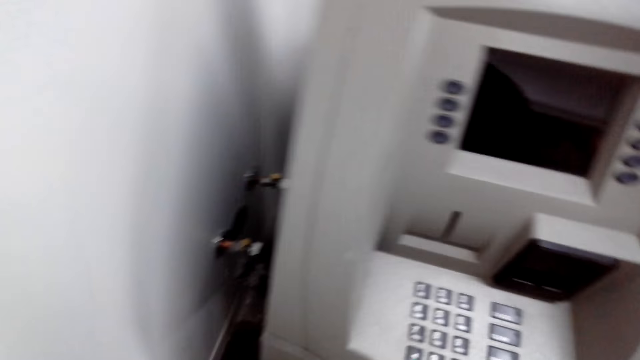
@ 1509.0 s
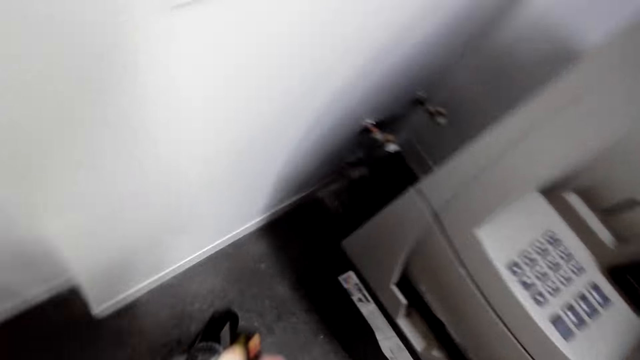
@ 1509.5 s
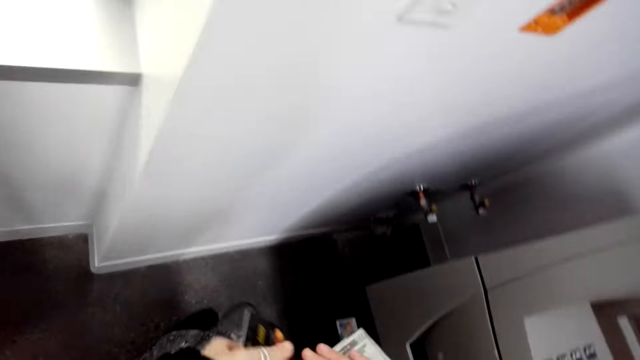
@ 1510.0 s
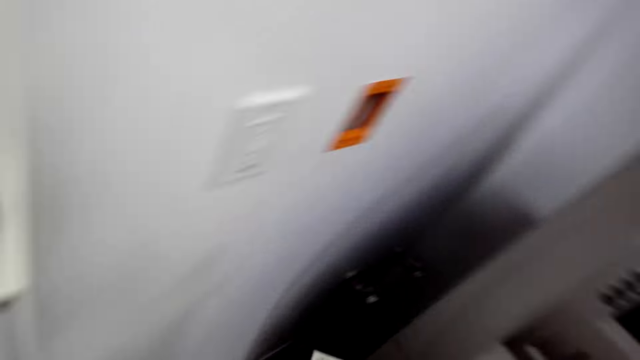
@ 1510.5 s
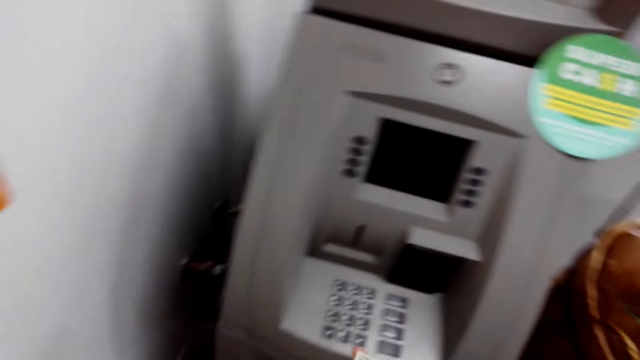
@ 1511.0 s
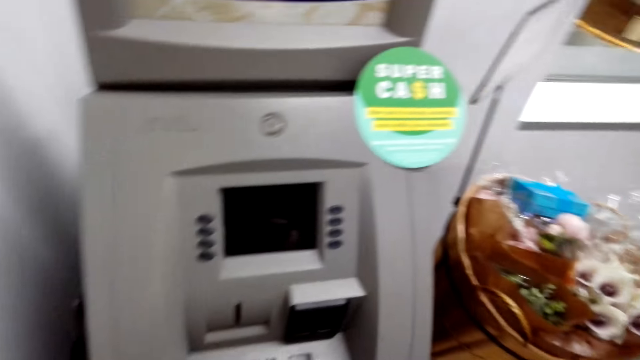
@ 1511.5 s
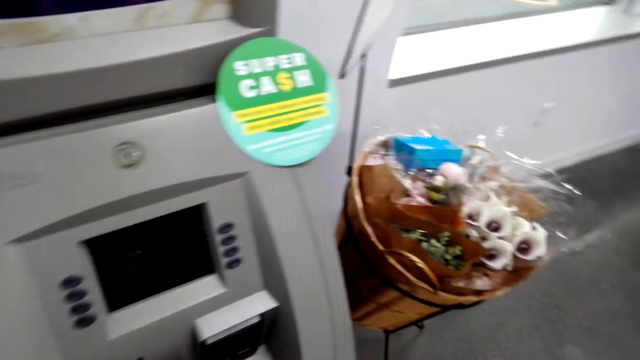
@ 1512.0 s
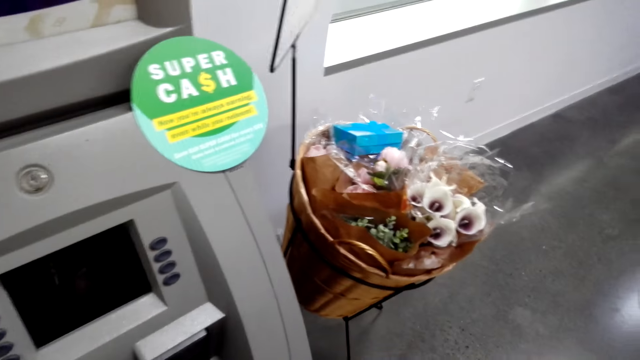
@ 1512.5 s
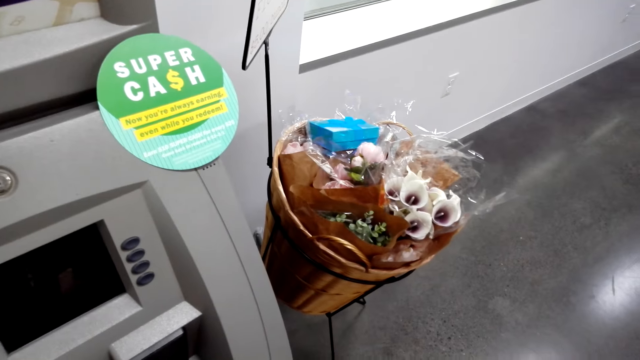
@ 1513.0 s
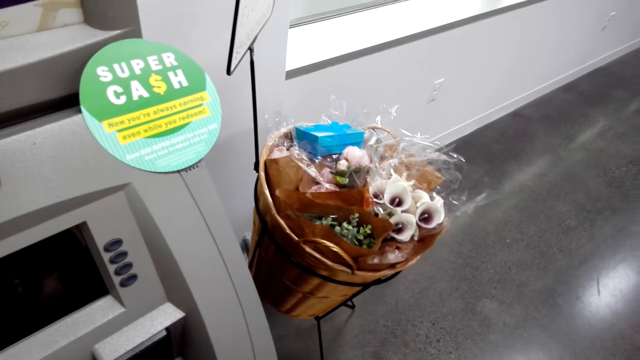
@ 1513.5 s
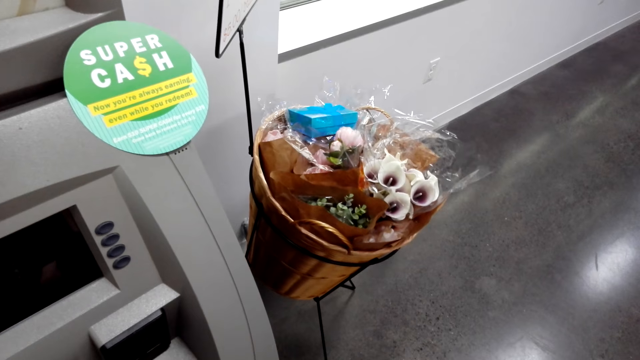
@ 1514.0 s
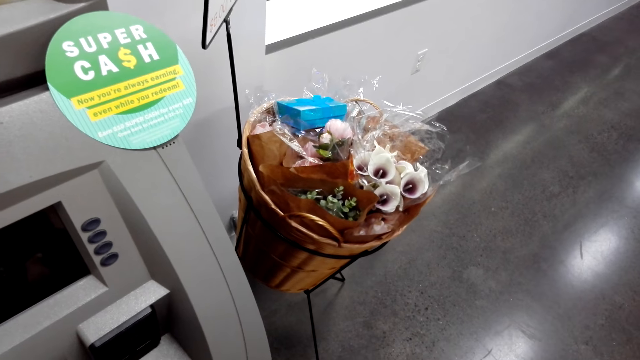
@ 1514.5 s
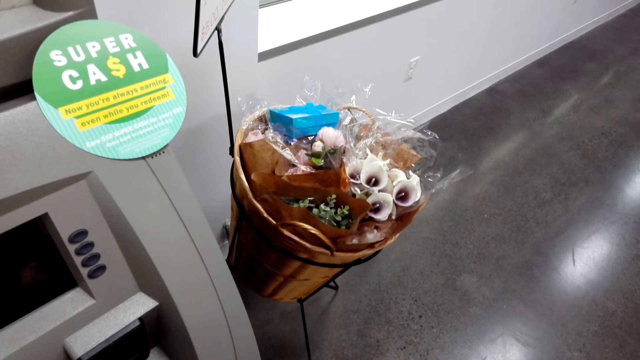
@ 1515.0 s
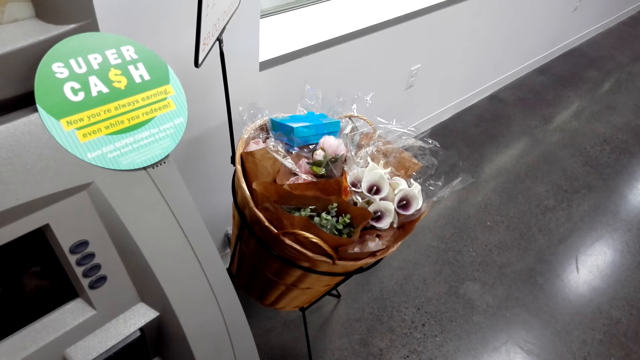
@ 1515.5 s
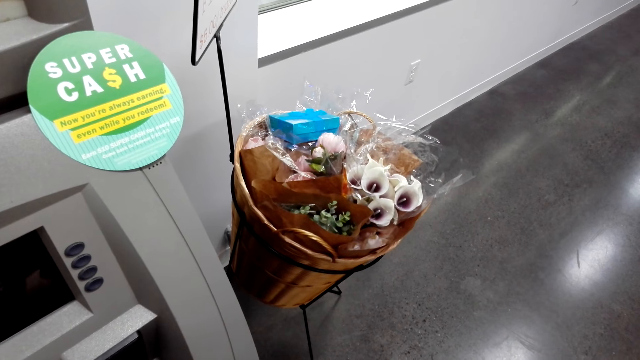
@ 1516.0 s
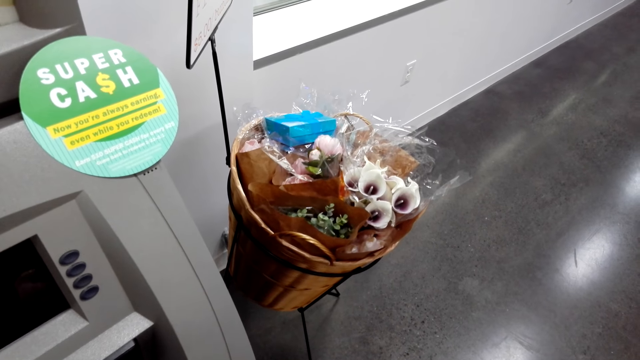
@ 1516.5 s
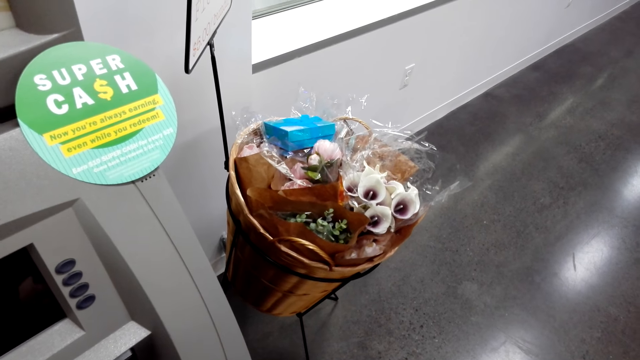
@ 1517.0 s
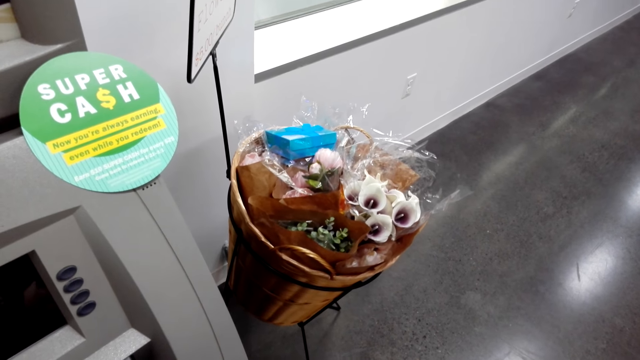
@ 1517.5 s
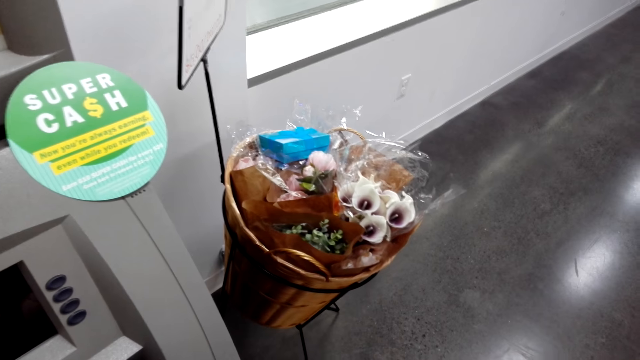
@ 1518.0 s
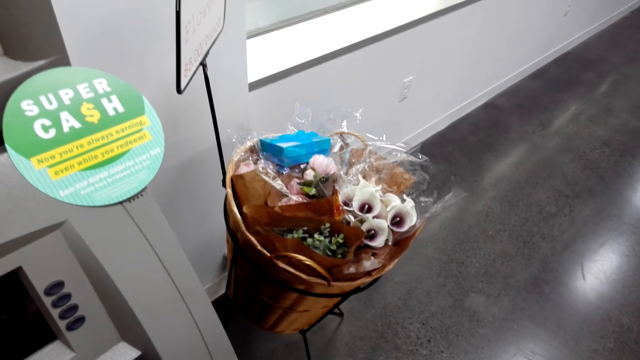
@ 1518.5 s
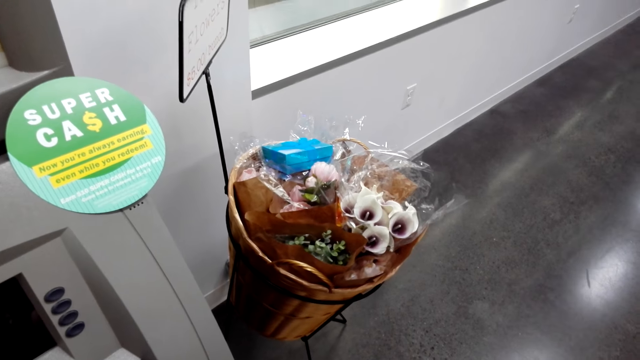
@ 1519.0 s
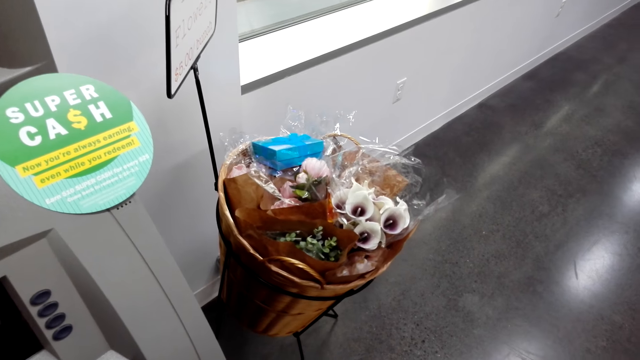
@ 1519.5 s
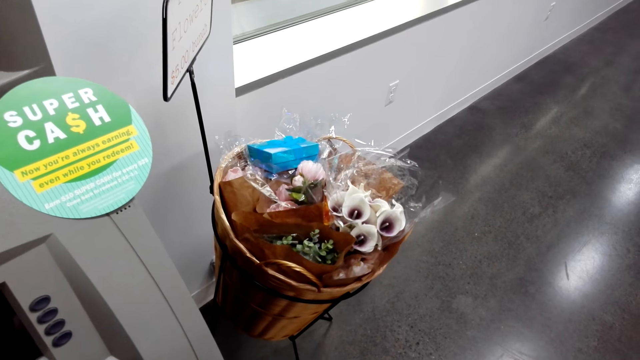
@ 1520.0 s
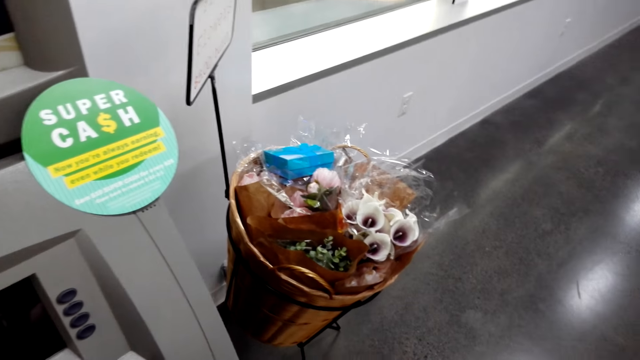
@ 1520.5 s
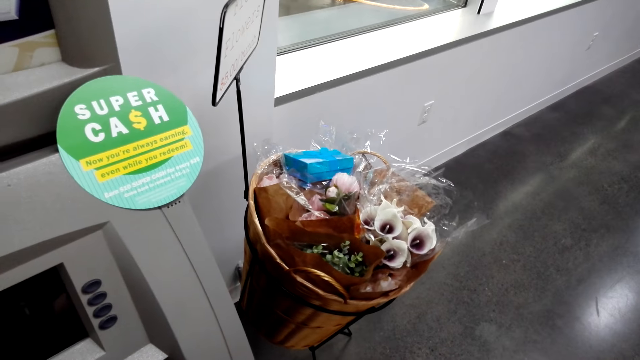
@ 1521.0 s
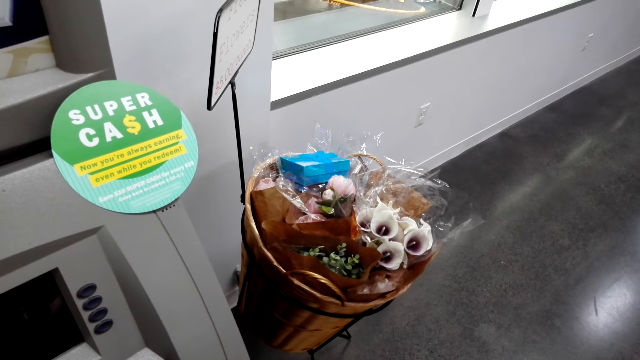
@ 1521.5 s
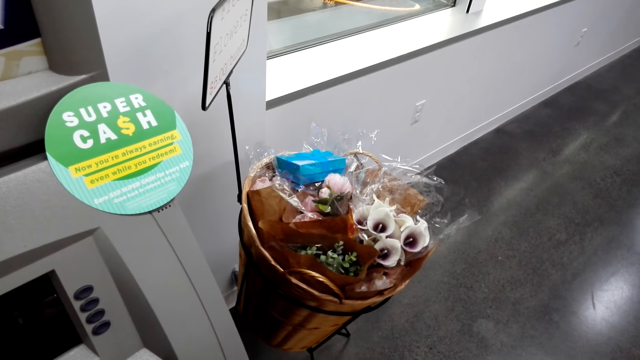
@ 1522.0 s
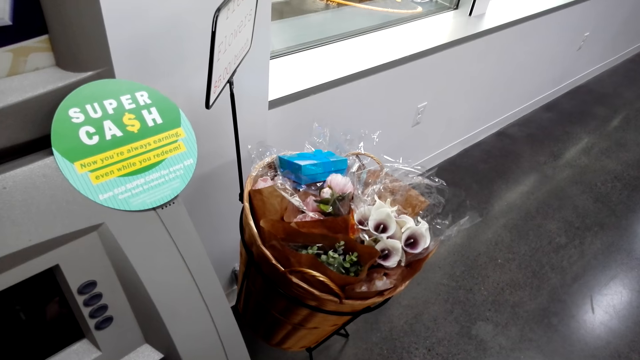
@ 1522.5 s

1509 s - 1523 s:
The camera wearer picks up a credit card from the left hand. They turn around. They stare at the ATM machine. They look around.

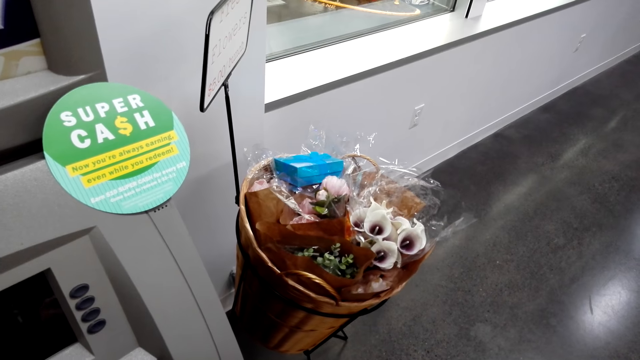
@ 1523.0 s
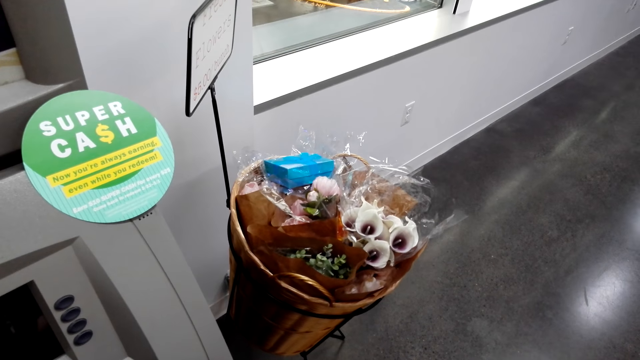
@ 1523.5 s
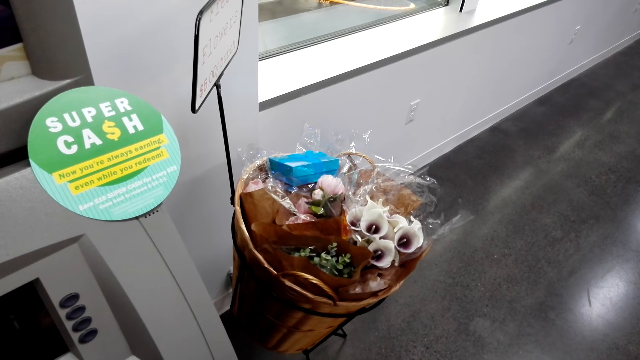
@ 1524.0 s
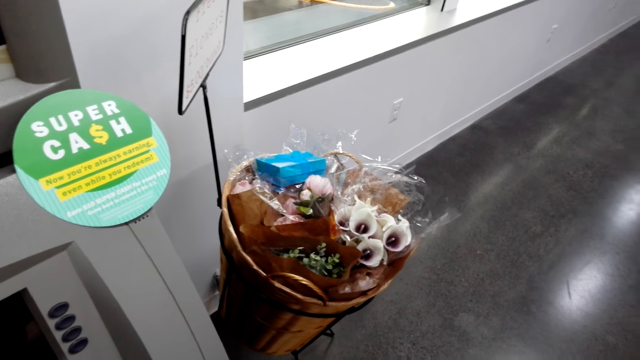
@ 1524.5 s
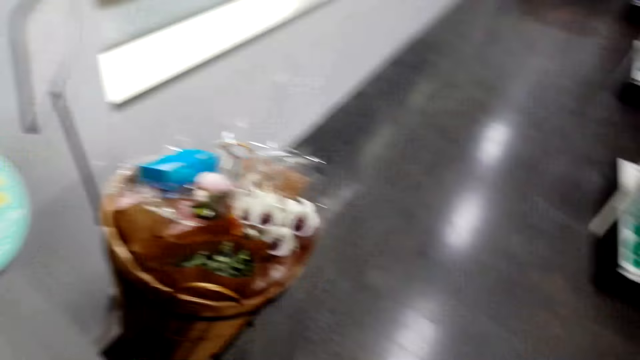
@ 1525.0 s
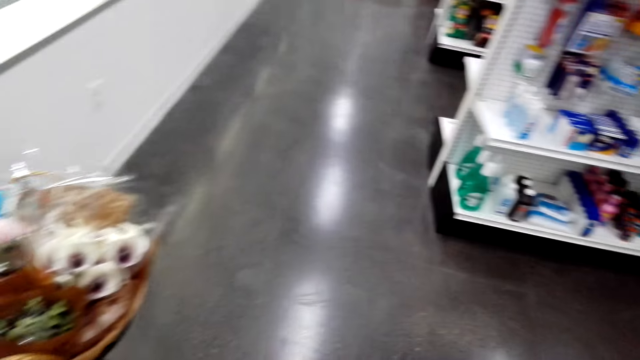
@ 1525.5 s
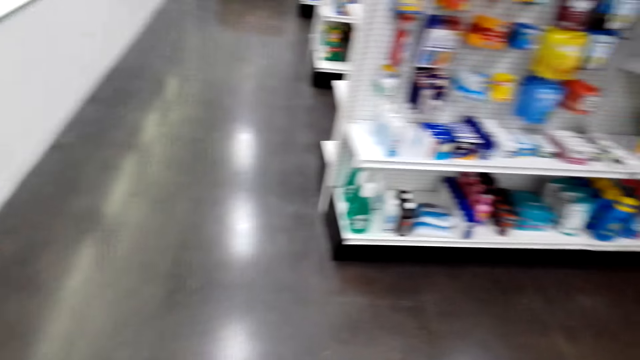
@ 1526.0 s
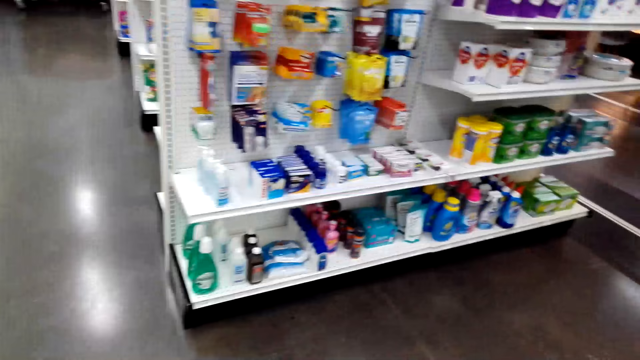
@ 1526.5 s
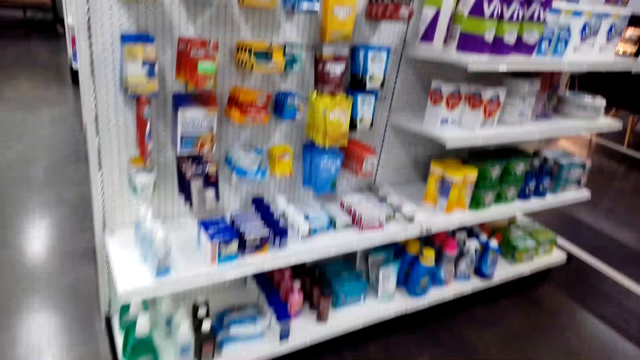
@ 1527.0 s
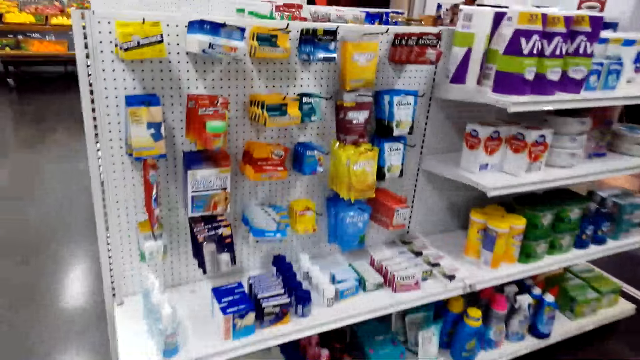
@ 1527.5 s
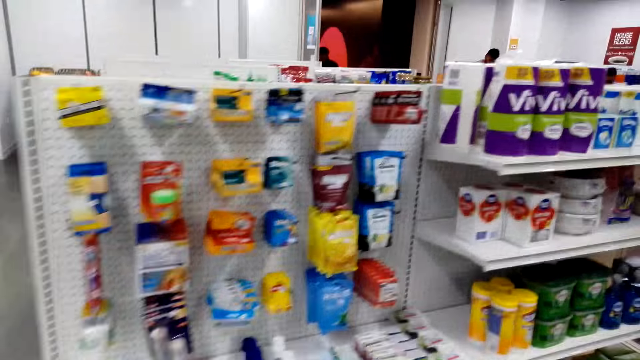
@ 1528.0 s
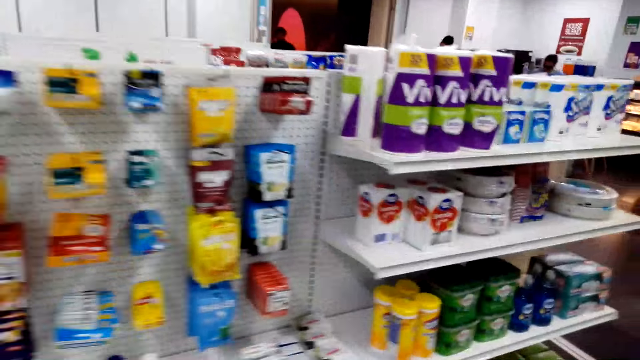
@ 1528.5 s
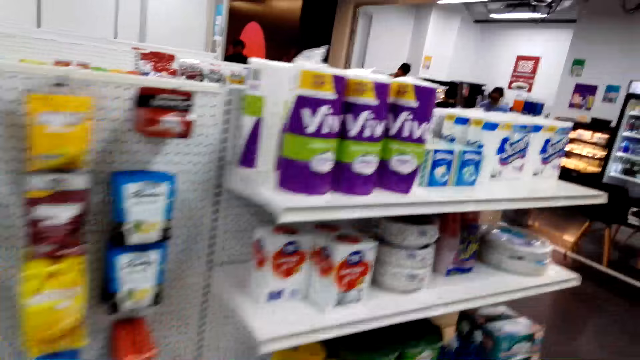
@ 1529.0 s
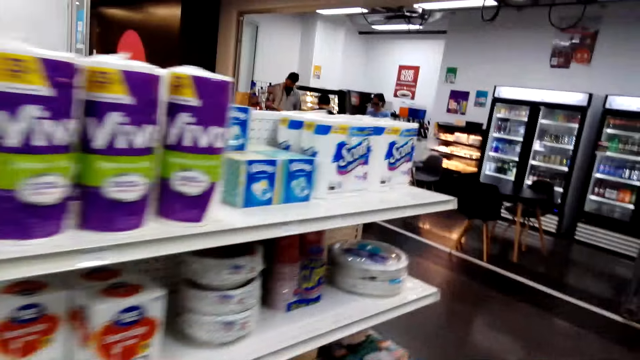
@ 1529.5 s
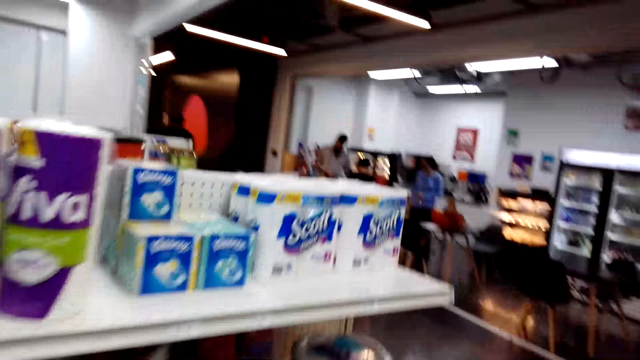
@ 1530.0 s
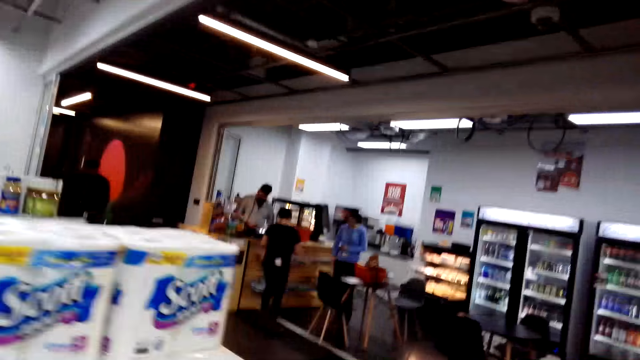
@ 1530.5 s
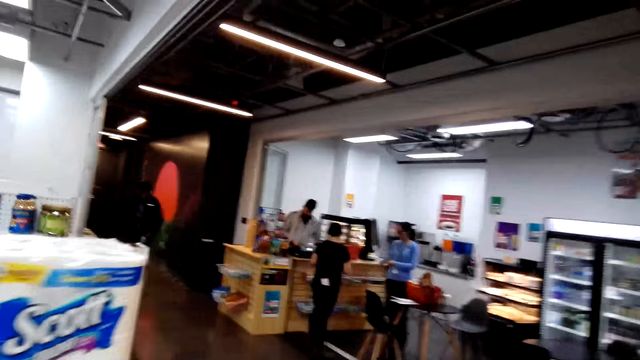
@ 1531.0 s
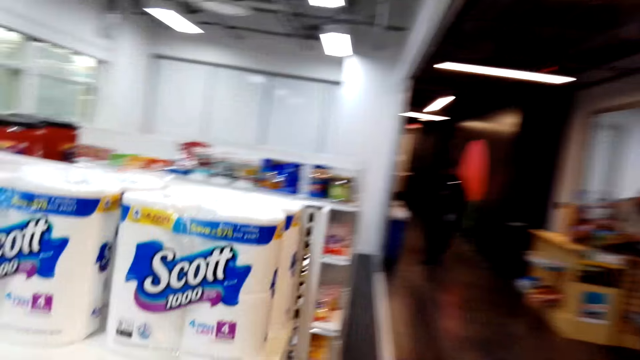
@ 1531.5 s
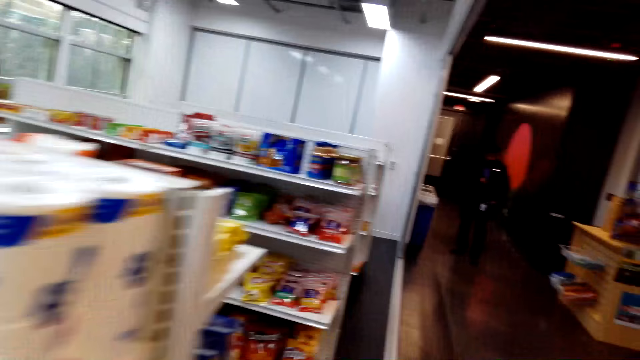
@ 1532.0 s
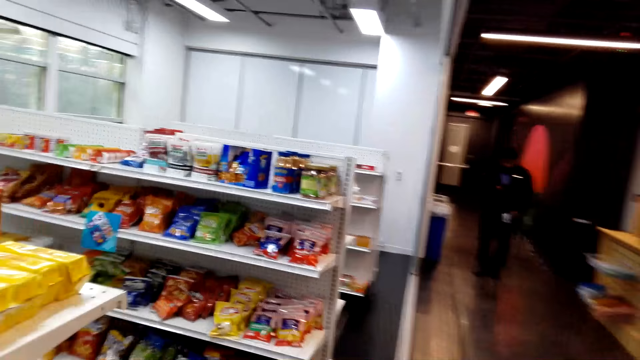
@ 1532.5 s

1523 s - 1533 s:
The camera wearer walks around the shop. They turn around. They walk in the supermarket.
